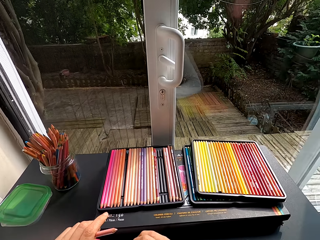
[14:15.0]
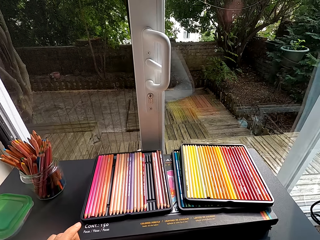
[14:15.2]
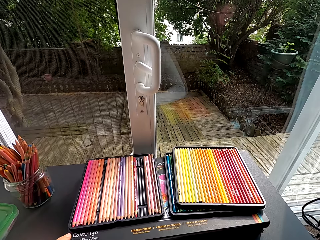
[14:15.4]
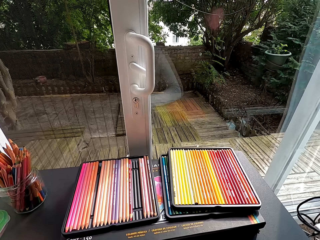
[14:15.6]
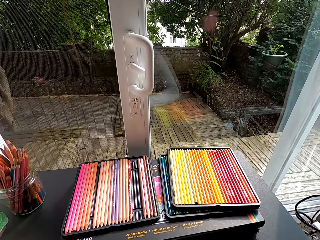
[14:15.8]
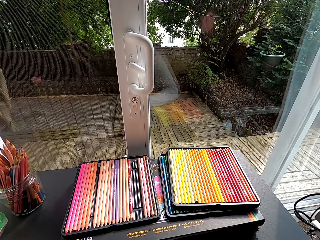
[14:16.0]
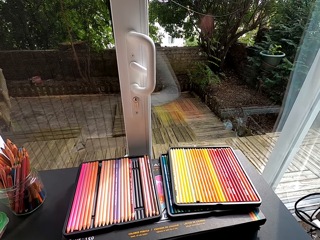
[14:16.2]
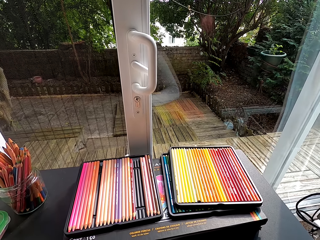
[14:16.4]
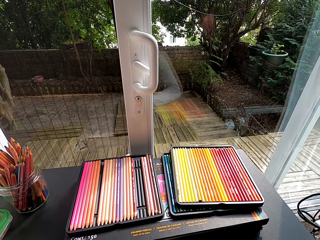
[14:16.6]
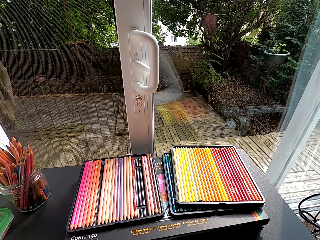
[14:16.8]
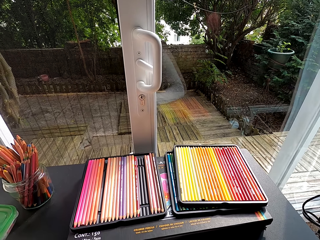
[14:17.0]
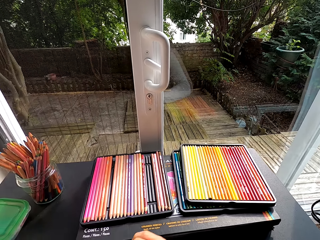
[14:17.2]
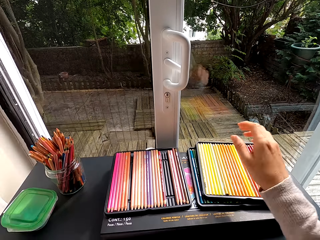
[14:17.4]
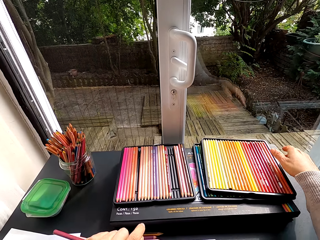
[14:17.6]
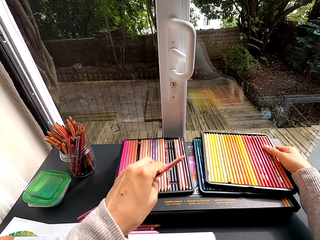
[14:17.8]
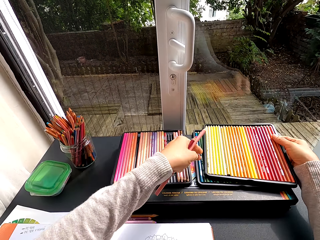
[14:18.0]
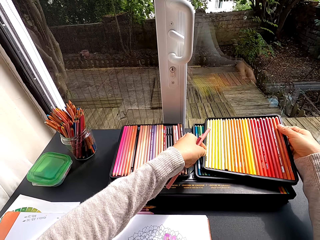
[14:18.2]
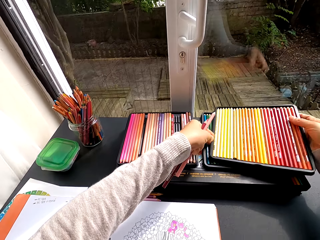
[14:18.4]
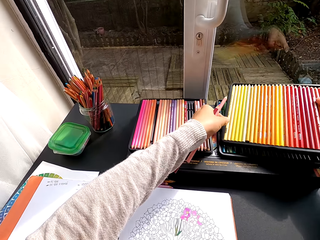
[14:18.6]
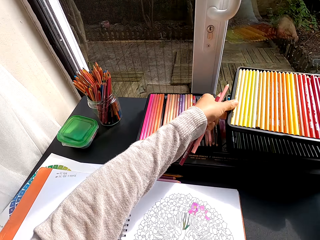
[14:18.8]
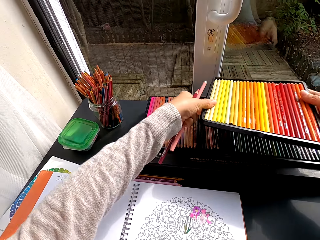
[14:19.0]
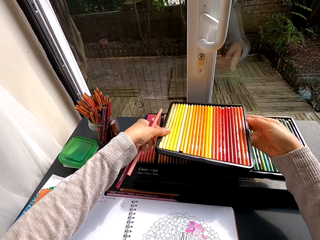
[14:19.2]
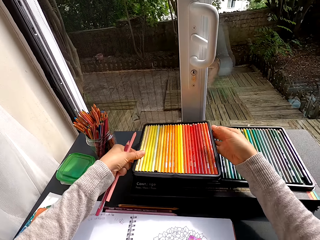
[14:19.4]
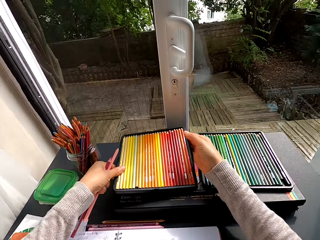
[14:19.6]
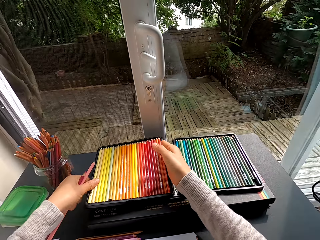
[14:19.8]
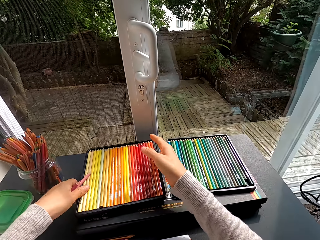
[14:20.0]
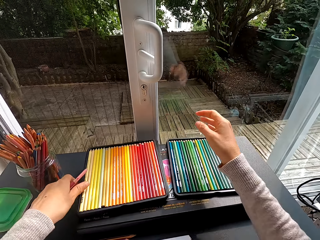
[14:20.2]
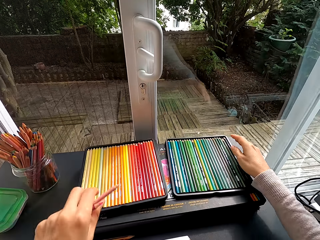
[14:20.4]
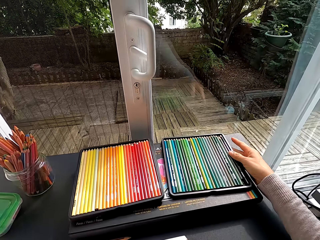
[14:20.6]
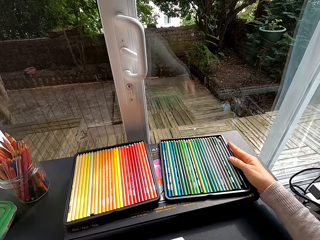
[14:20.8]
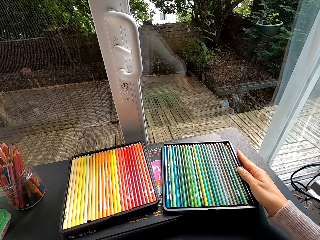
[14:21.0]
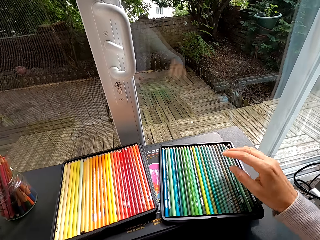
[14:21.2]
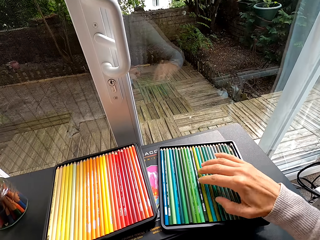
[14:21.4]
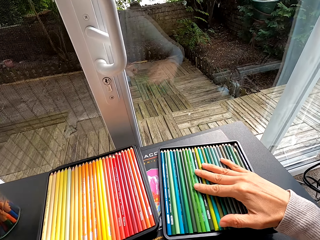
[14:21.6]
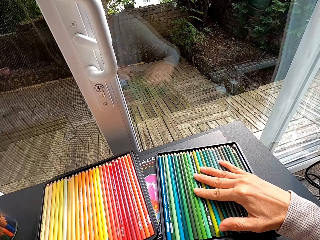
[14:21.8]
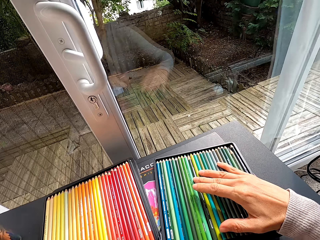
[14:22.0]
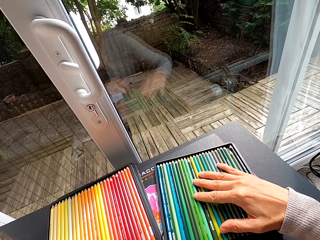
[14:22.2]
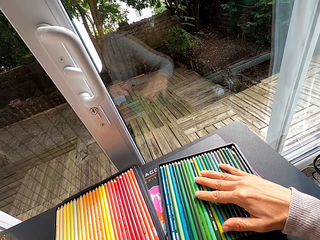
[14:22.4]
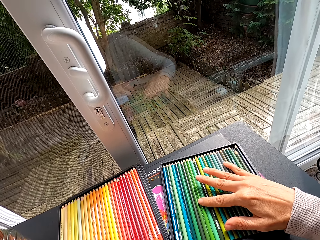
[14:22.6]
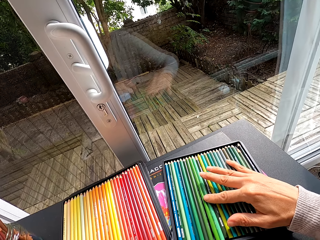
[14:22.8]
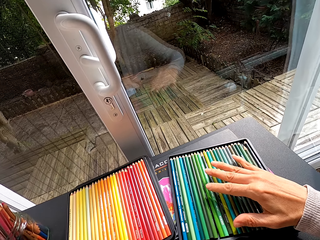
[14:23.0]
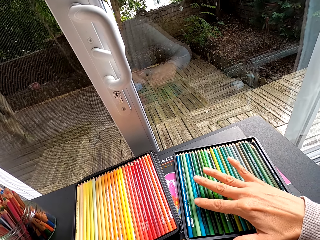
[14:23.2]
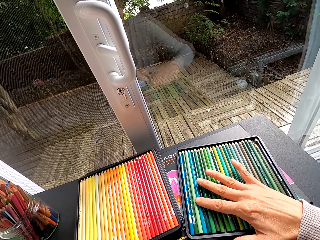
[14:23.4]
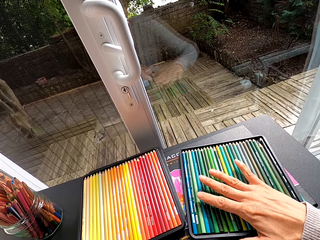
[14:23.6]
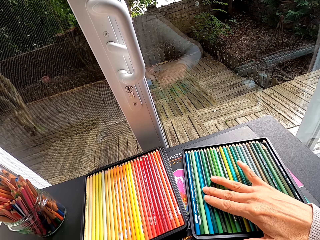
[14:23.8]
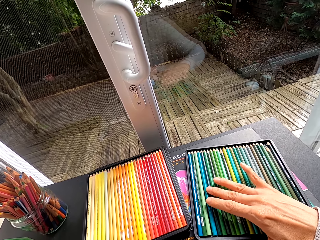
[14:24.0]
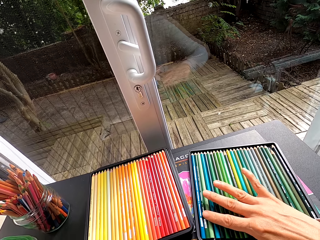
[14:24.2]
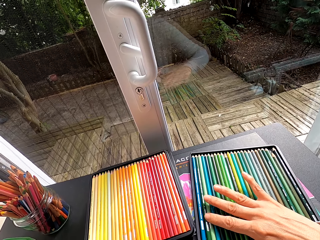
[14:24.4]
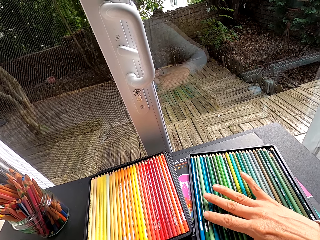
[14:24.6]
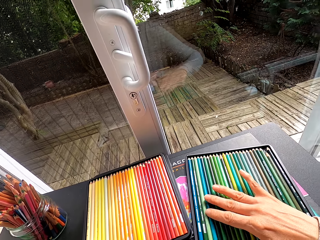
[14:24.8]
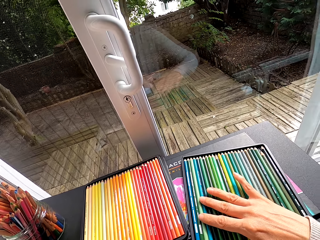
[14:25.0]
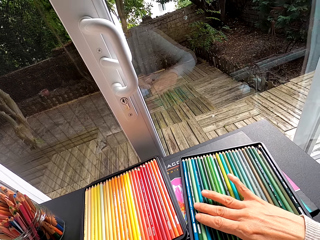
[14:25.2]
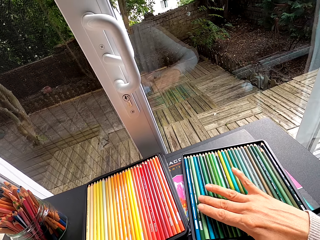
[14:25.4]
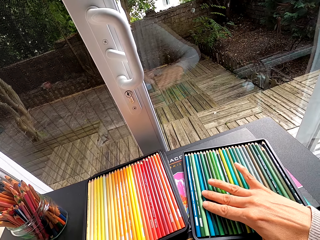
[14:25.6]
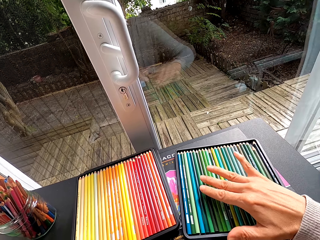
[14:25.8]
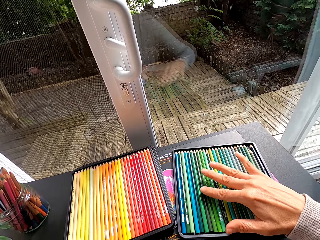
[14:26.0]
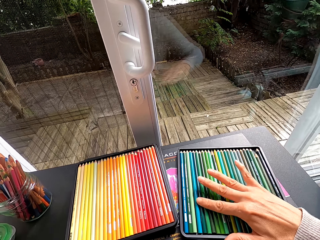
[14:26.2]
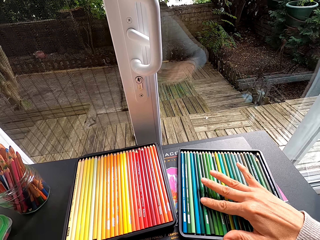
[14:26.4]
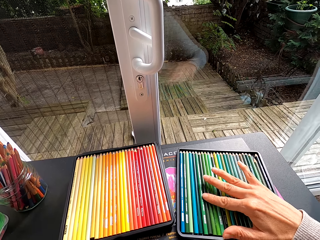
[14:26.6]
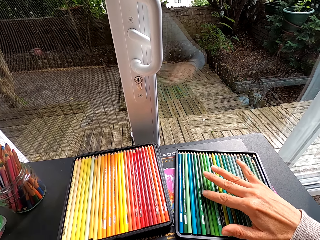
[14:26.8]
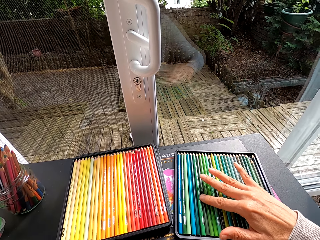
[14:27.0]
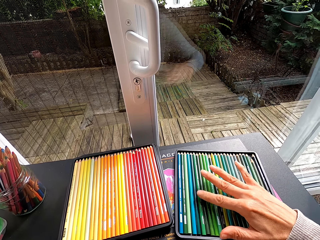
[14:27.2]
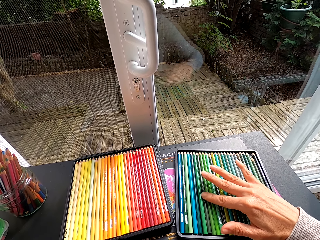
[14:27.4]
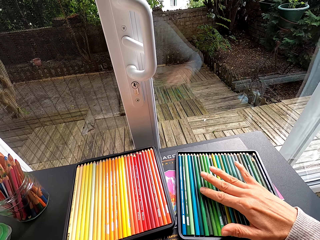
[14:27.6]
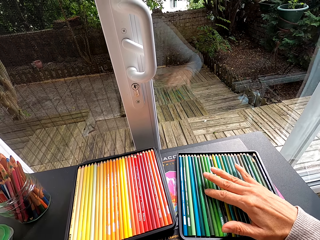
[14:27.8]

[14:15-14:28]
The camera wearer stares at the pencil crayons on the table. They move the pencil crayons on the table. They pick up the crayon tray and drop the crayon tray. They drag the tray on the table. They select the crayons from the tray. They inspect the pencil crayons on the table.

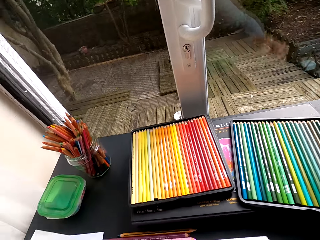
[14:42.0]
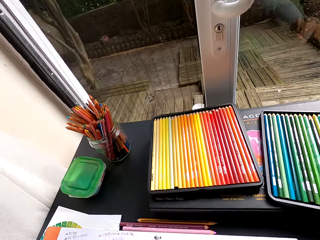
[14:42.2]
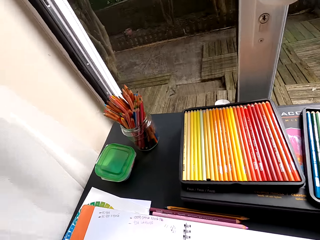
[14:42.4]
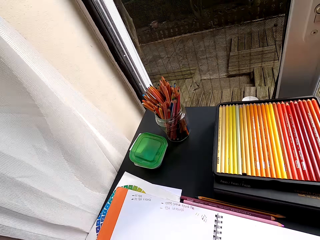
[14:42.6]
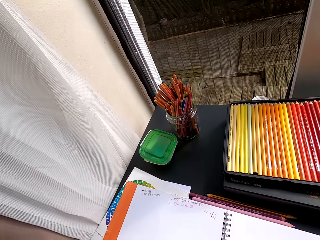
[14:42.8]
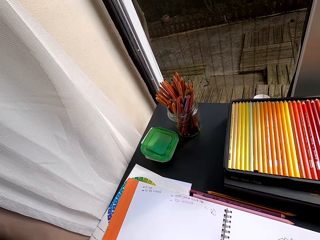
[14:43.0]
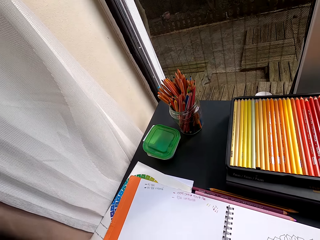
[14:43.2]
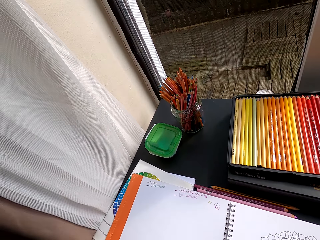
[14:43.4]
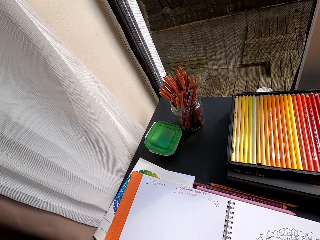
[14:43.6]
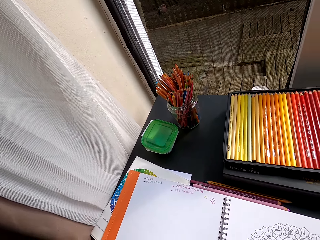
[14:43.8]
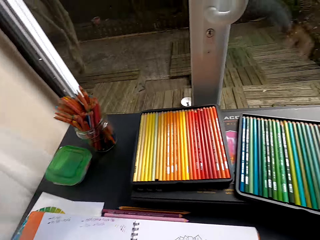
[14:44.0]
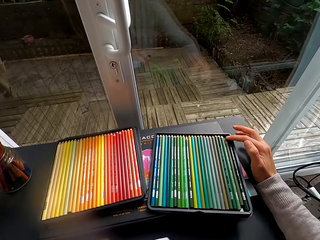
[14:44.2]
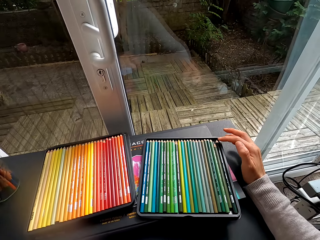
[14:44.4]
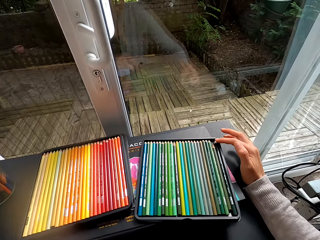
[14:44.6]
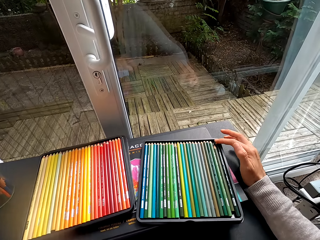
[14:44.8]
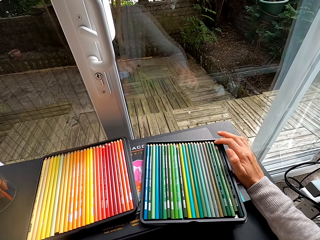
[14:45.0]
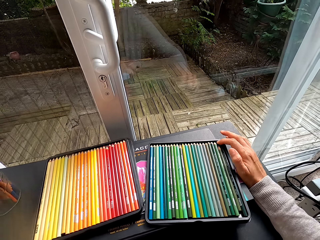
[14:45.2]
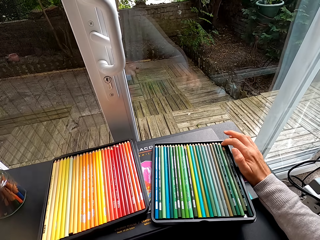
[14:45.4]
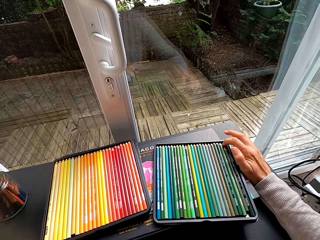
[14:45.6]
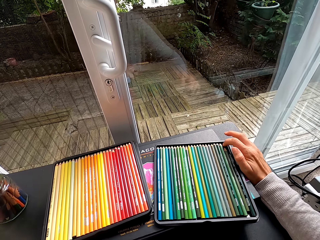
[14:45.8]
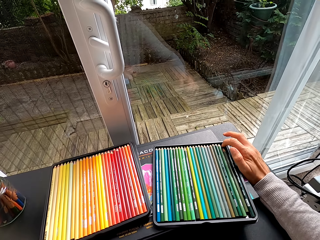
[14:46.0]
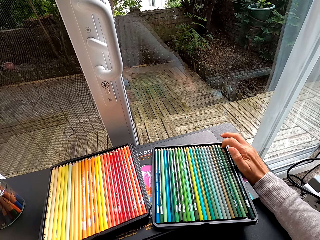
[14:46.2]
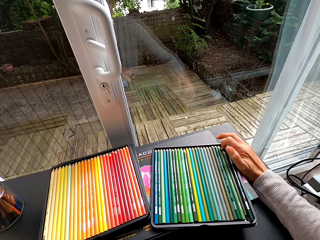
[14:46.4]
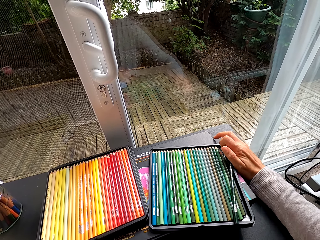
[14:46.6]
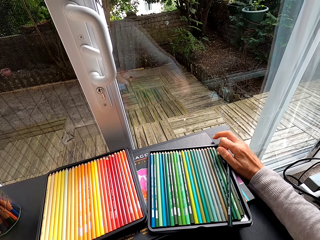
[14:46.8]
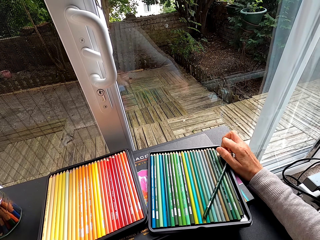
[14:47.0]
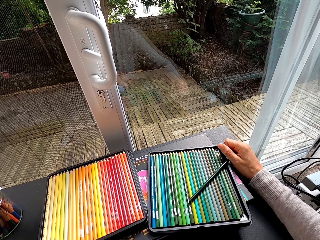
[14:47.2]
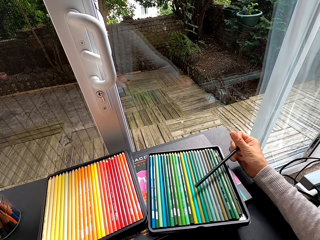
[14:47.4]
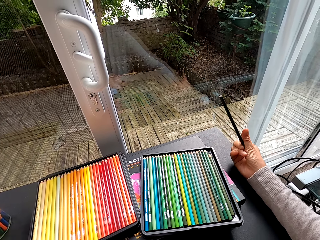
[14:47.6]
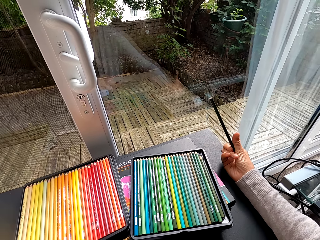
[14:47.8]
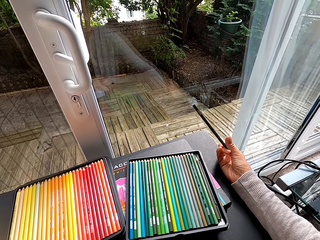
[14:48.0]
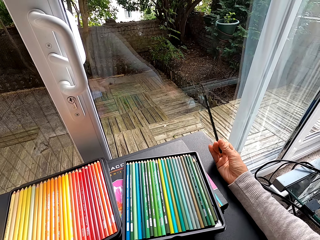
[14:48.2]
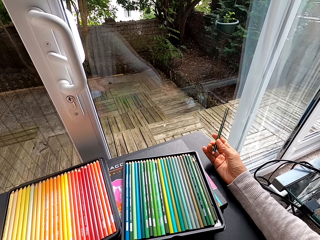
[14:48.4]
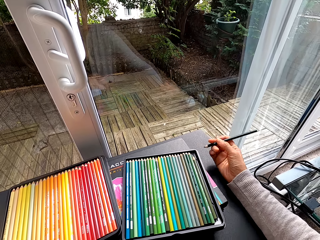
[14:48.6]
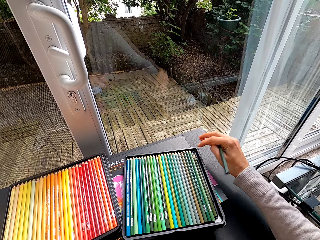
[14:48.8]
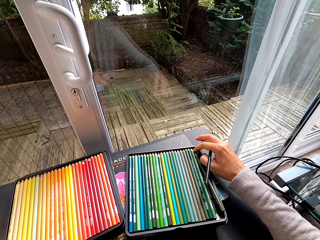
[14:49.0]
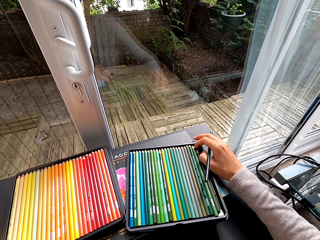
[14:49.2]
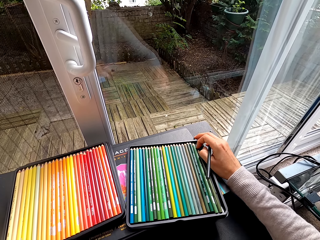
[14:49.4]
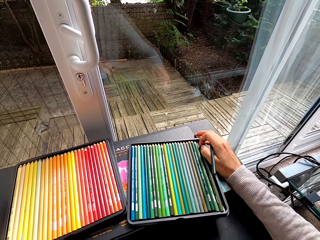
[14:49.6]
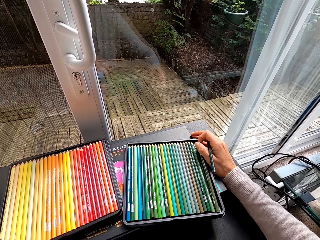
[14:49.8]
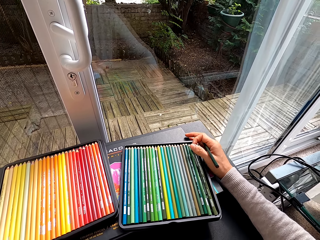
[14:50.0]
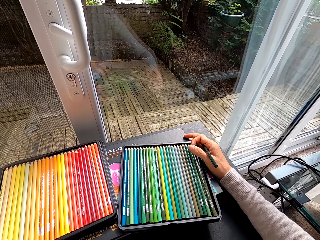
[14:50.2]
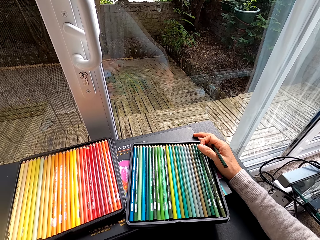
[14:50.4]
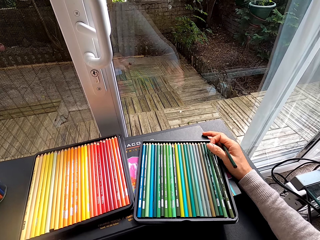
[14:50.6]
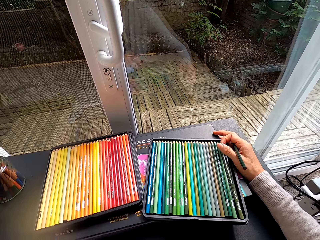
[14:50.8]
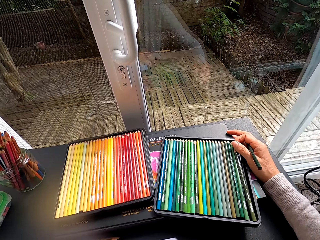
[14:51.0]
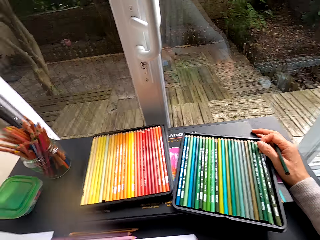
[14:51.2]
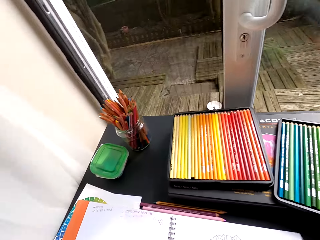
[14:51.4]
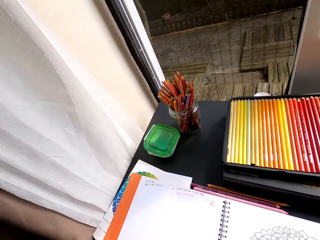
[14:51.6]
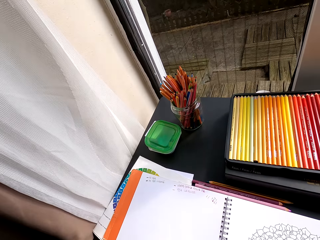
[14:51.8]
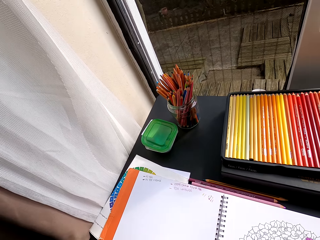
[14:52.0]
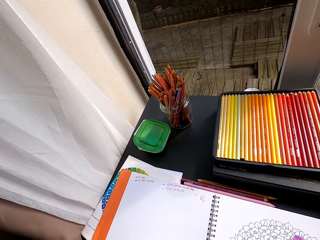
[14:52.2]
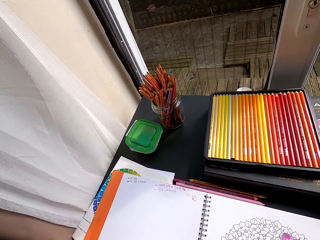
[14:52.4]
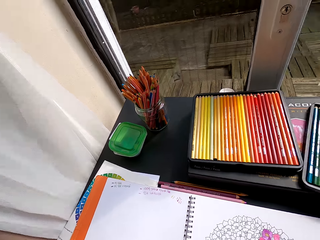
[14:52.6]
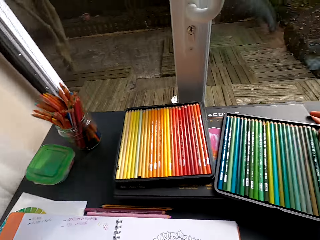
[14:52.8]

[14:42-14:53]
The camera wearer stares at the drawing book. They inspect the pencil crayons on the table. They pick pencil crayons from the table.
